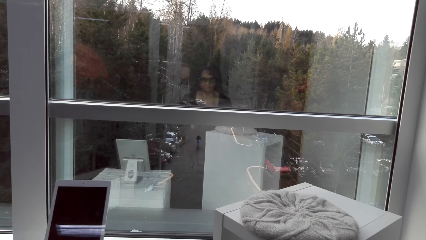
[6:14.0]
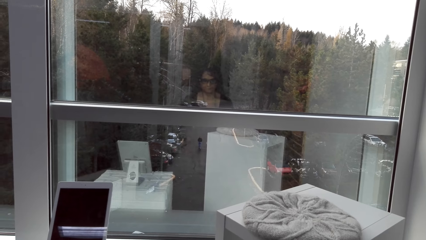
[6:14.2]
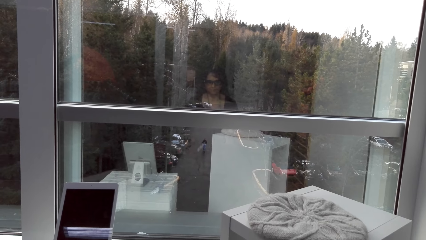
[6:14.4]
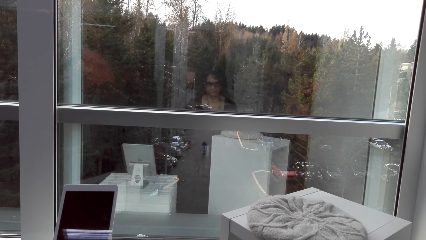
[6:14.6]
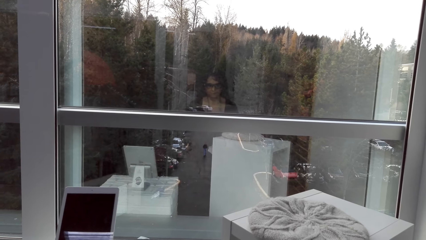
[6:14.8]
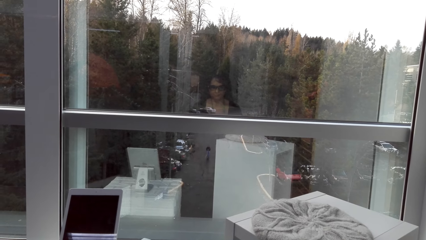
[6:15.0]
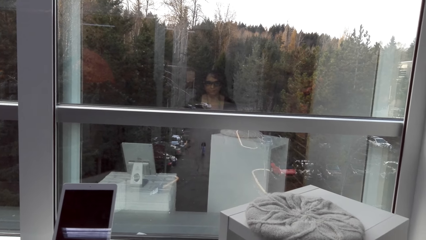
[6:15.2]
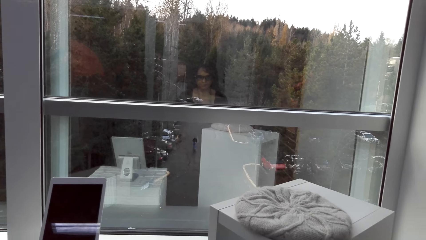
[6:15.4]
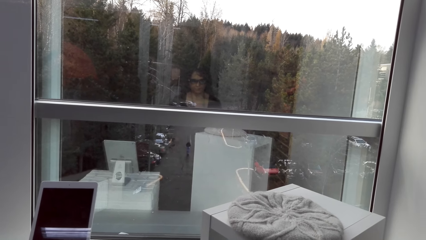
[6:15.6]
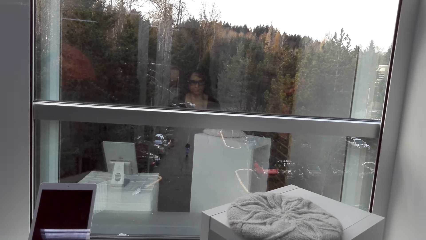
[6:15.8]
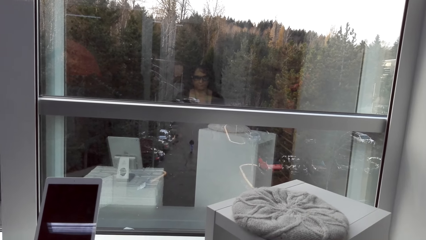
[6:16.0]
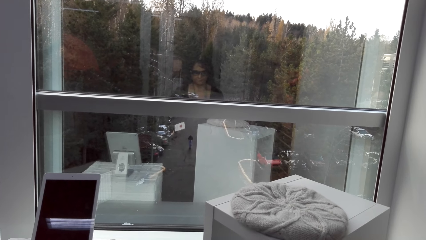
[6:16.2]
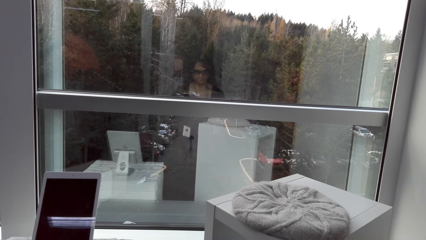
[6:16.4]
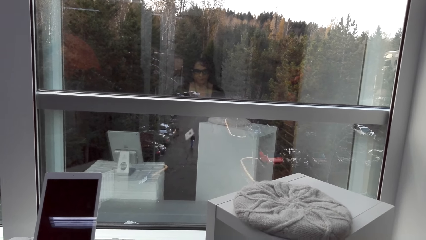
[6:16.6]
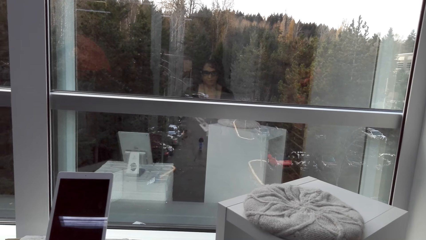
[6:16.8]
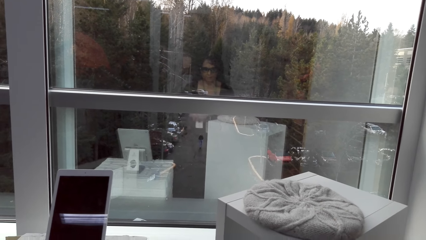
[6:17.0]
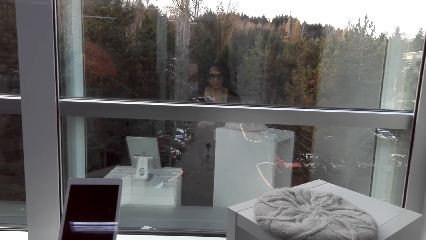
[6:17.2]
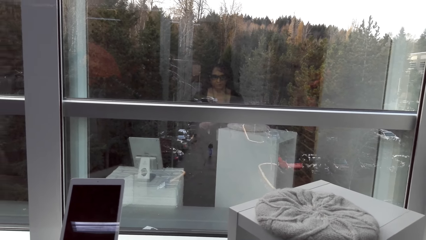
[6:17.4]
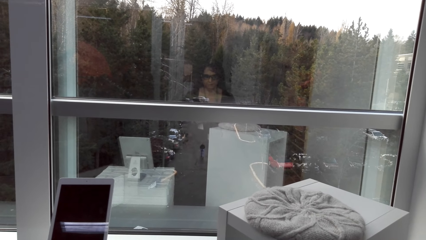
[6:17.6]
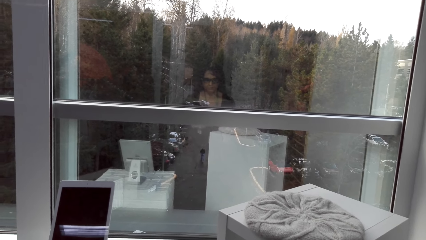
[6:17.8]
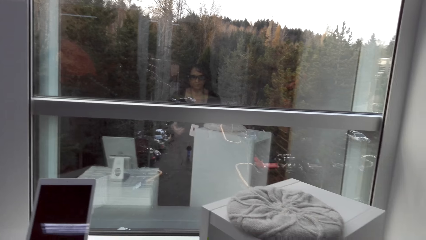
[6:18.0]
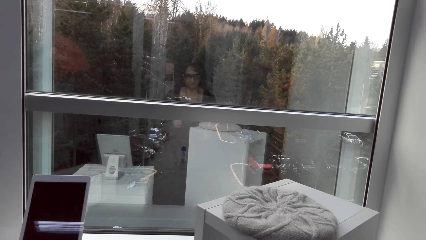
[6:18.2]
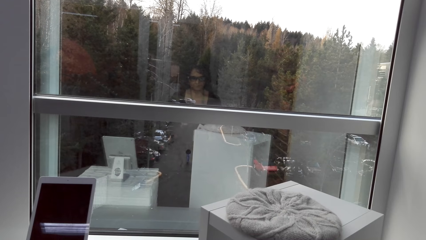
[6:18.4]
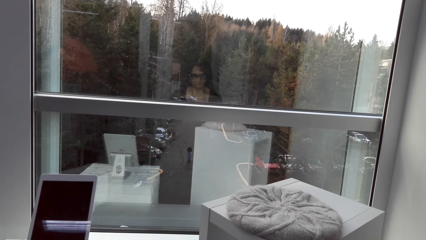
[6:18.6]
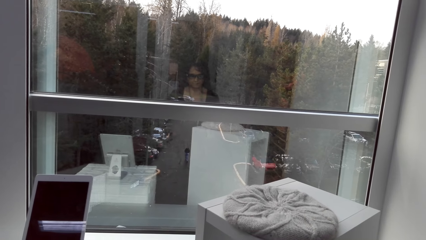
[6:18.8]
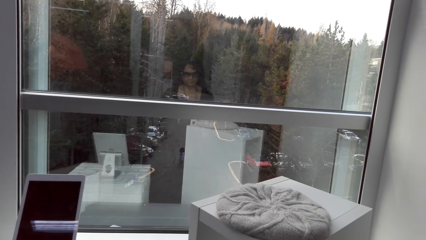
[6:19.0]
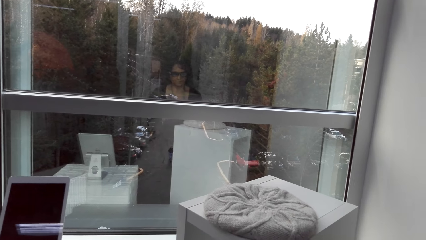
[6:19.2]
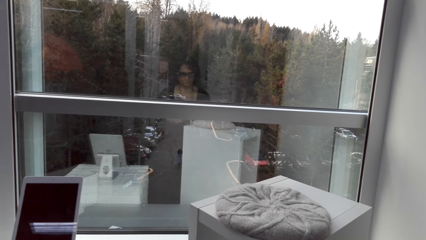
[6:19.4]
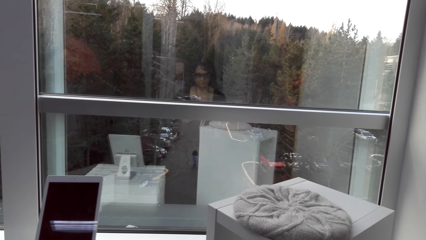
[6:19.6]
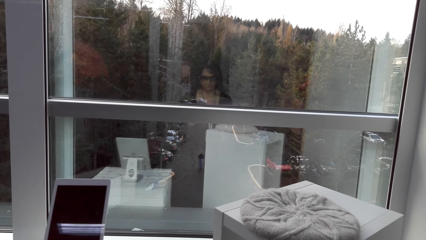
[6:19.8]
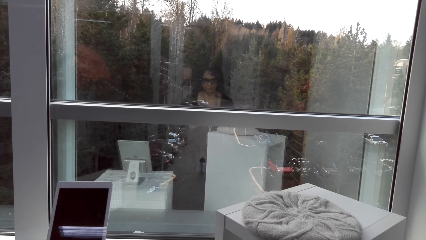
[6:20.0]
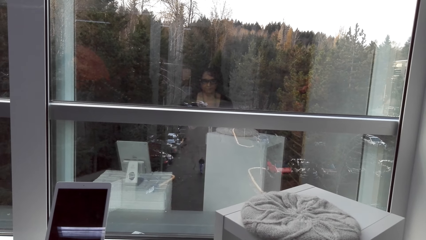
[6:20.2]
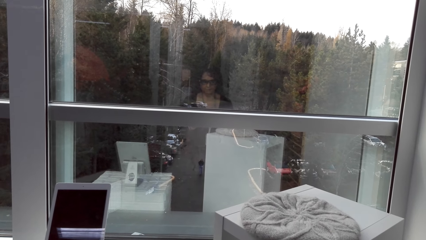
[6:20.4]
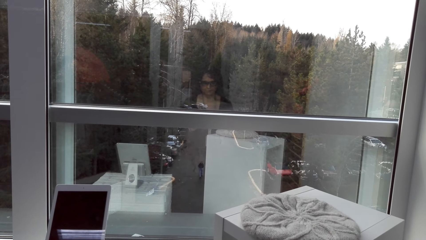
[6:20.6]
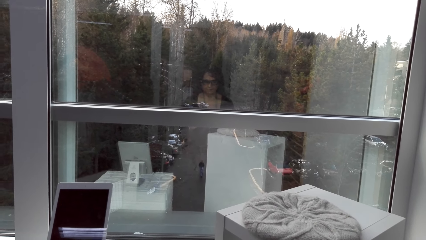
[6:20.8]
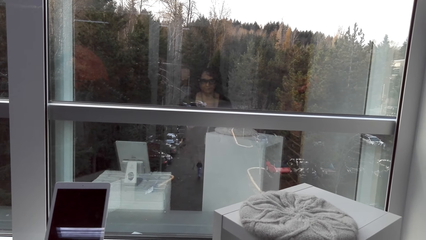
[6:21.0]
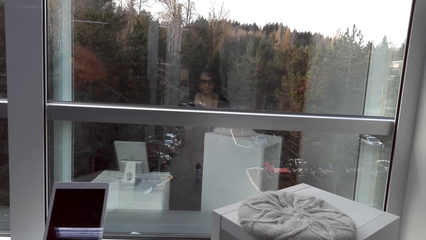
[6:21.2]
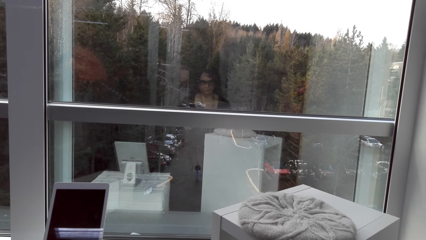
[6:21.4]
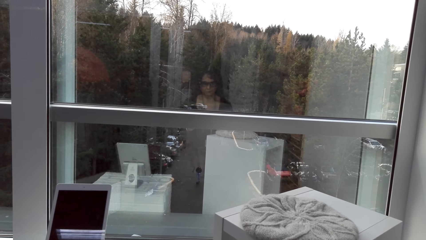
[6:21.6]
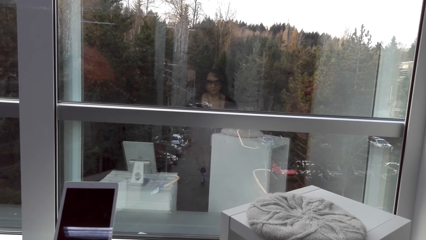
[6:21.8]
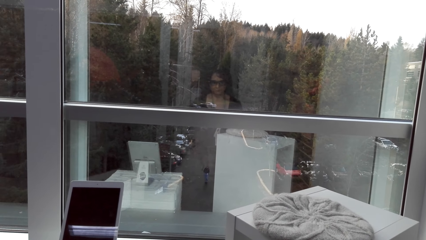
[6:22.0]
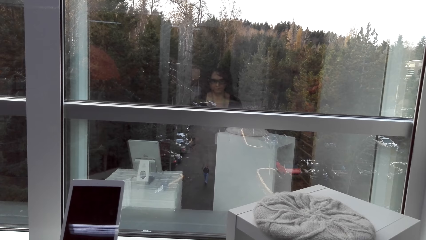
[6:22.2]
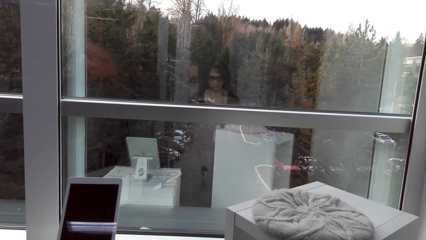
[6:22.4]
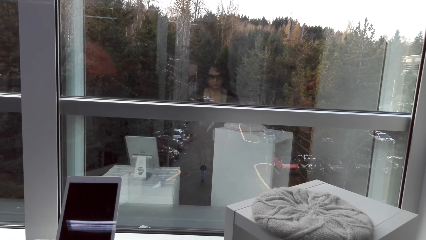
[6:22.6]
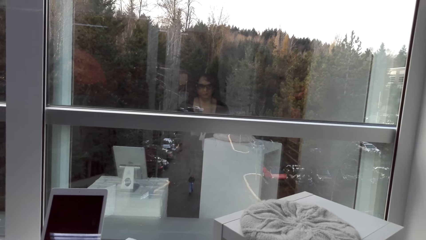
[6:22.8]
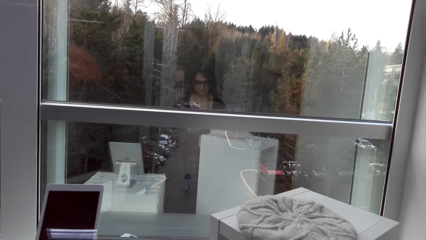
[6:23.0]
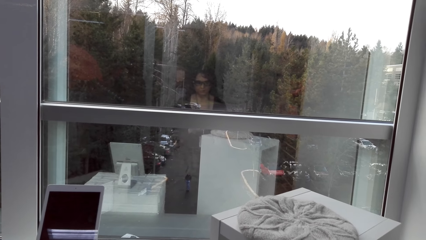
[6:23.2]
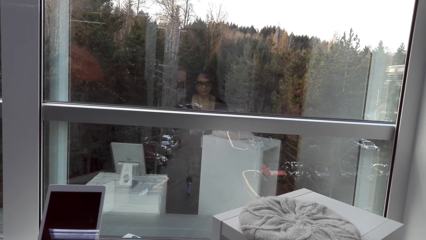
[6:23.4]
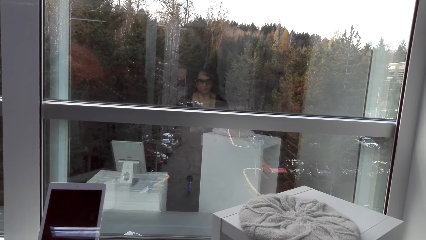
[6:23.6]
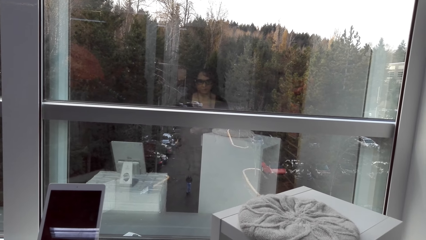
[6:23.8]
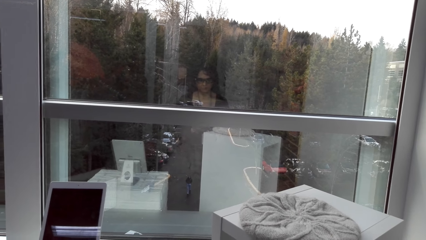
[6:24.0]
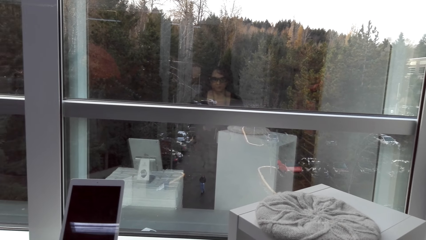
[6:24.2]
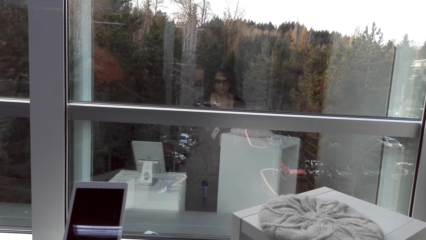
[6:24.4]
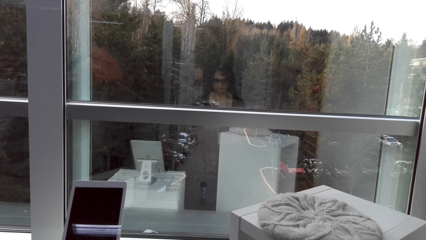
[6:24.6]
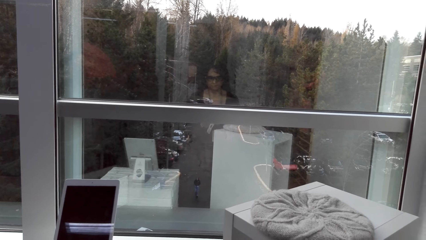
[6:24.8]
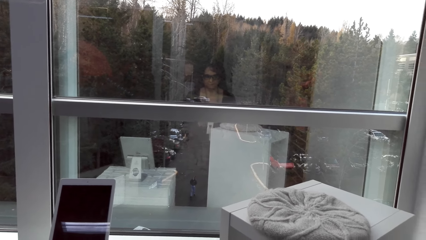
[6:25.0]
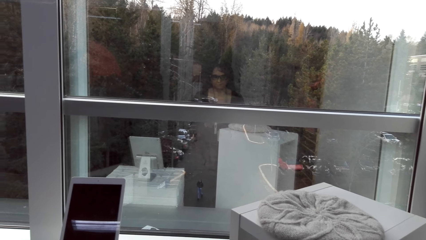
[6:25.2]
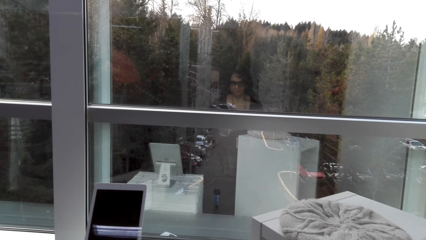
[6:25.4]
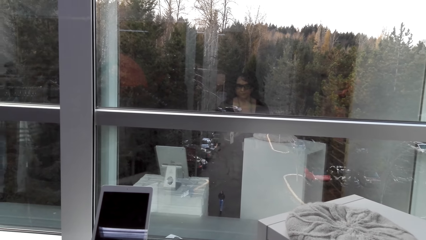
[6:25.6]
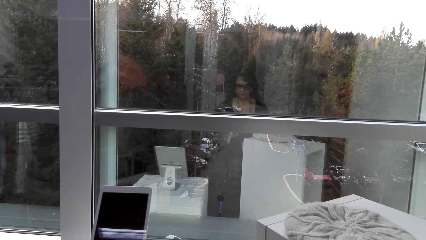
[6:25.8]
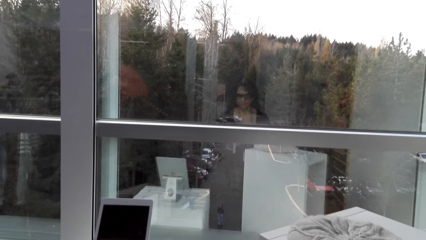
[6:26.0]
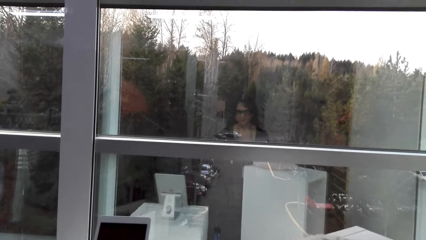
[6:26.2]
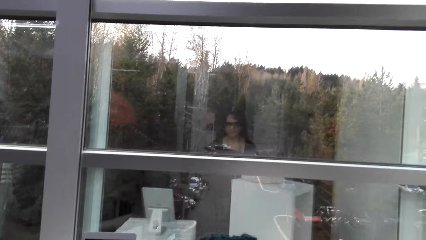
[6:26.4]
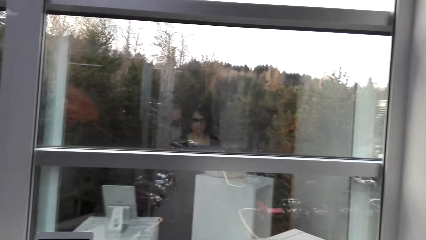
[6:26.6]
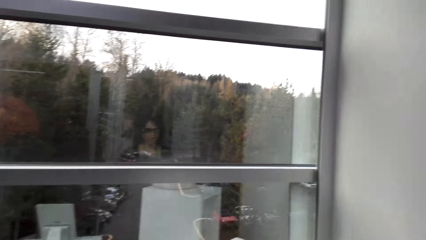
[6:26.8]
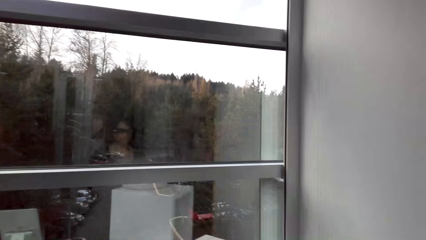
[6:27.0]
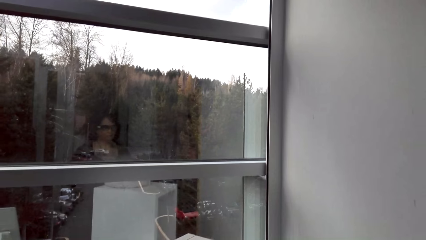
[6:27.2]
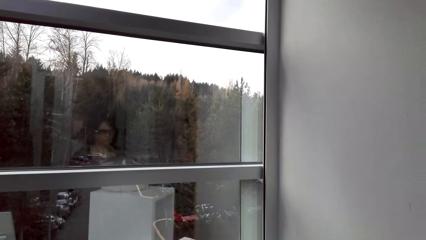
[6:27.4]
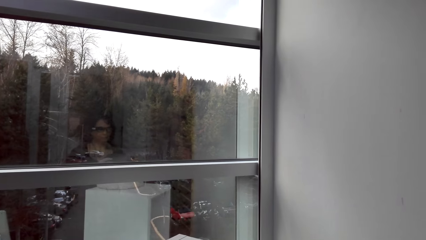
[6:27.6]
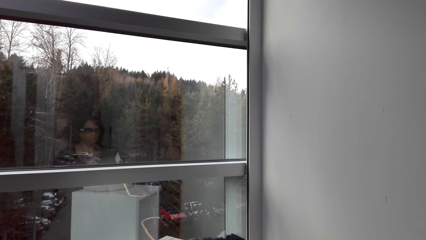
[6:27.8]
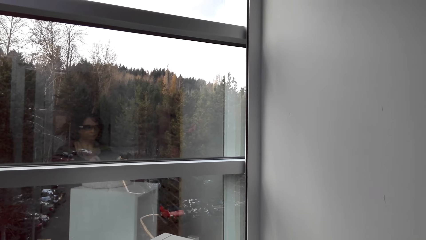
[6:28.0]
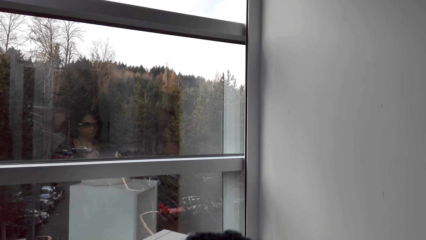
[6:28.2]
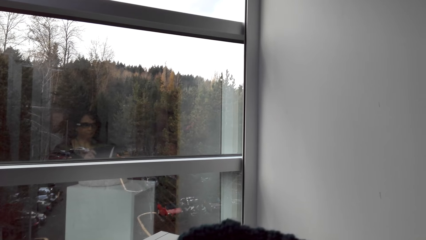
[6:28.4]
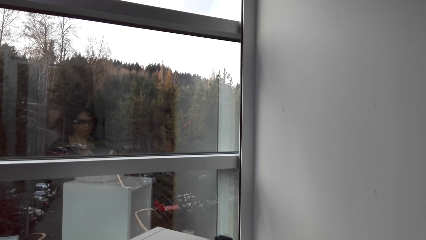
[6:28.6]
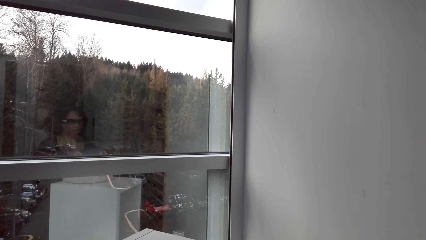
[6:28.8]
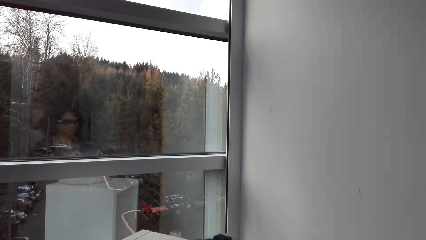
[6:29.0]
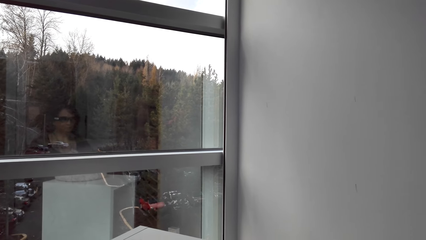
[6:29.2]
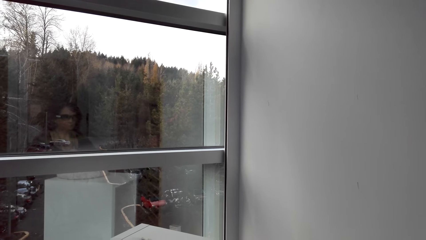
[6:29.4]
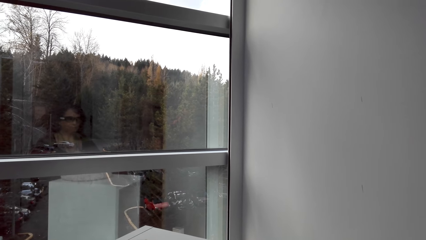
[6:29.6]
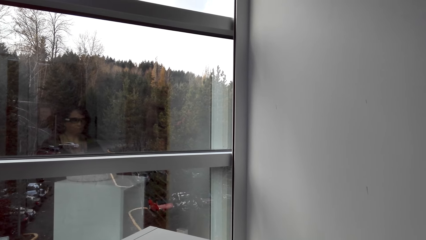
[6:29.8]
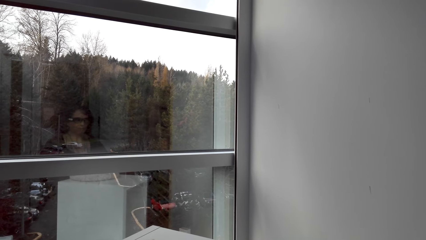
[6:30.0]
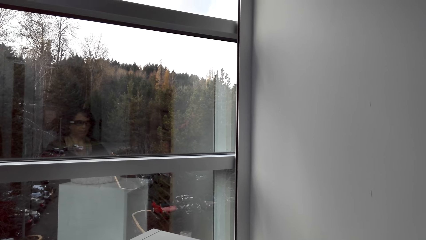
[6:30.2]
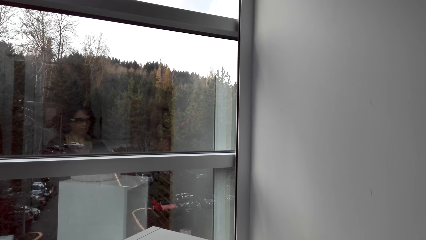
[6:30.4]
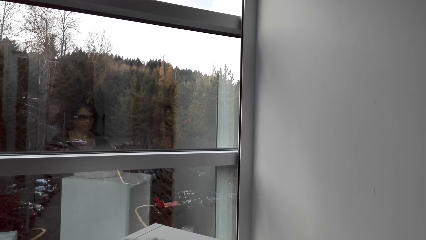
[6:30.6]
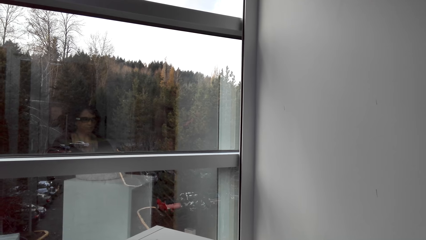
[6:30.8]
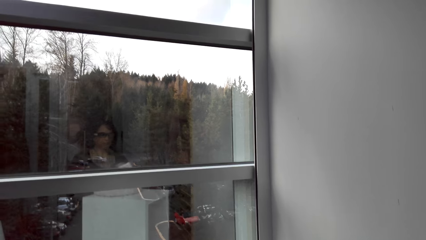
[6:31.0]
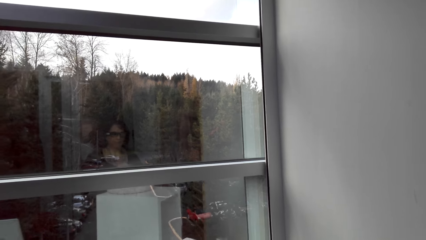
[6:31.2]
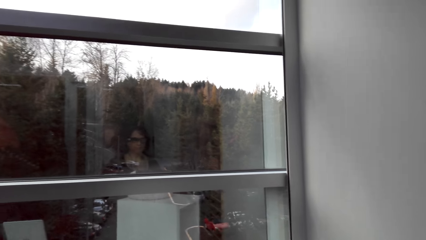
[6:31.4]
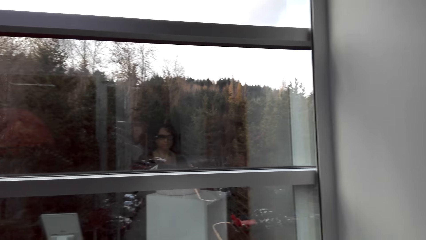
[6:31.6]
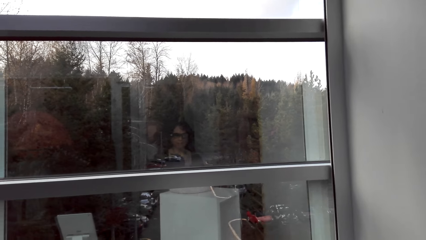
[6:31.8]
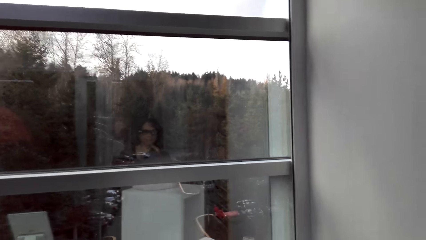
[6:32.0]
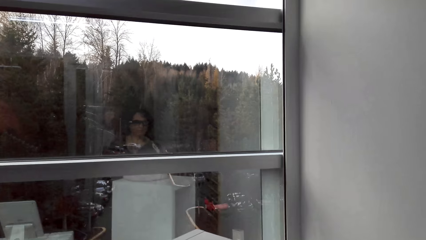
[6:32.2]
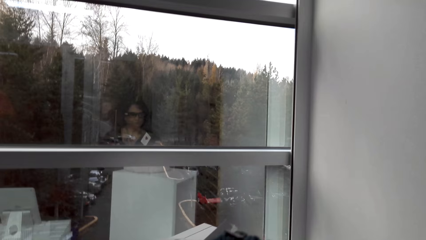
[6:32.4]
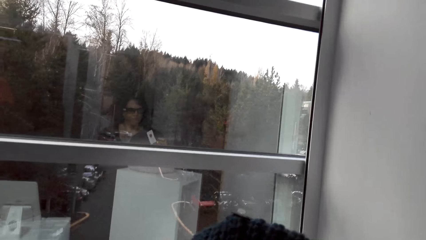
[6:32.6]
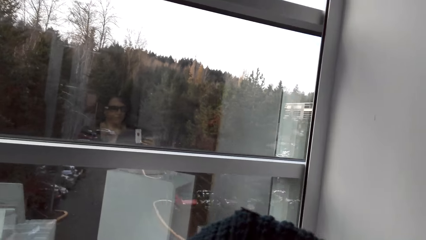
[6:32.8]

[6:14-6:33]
The camera wearer talks to someone. They adjust a hat.
